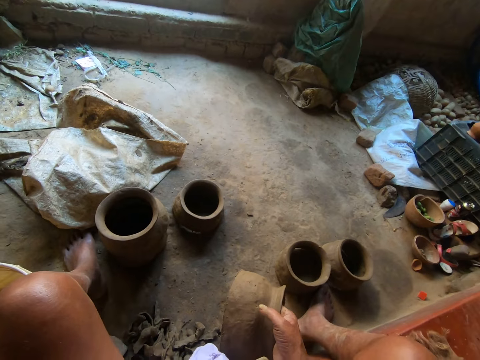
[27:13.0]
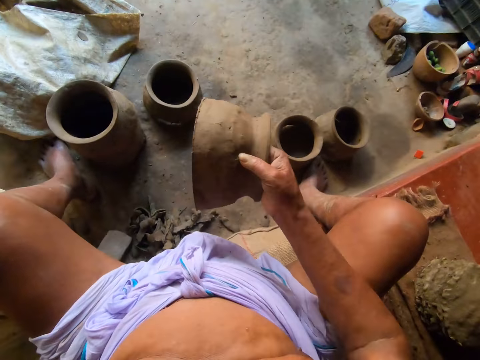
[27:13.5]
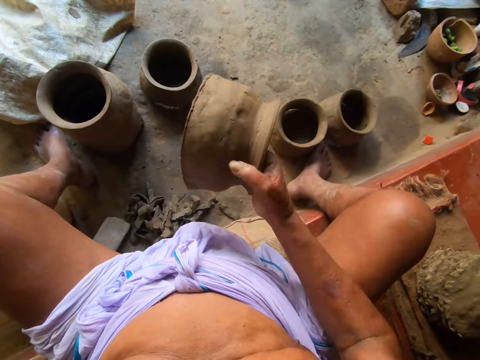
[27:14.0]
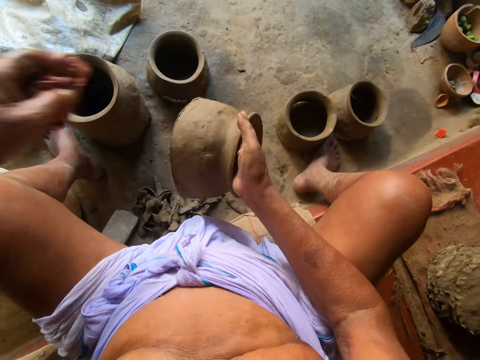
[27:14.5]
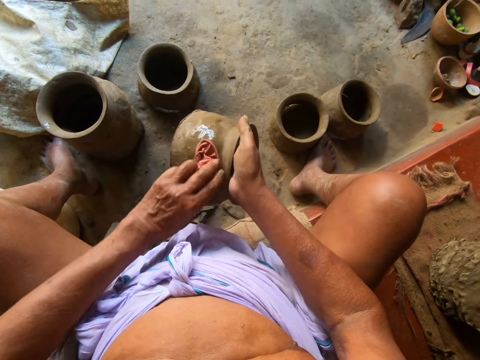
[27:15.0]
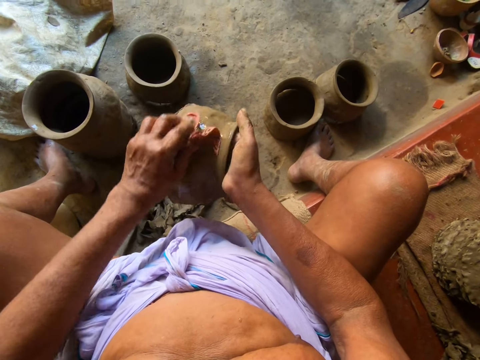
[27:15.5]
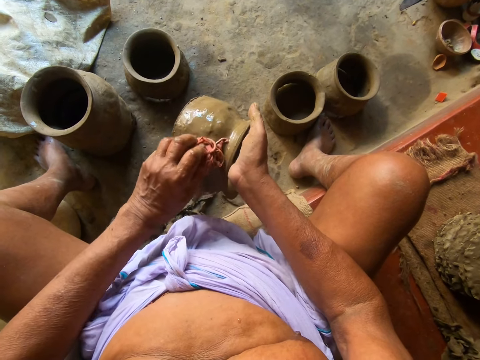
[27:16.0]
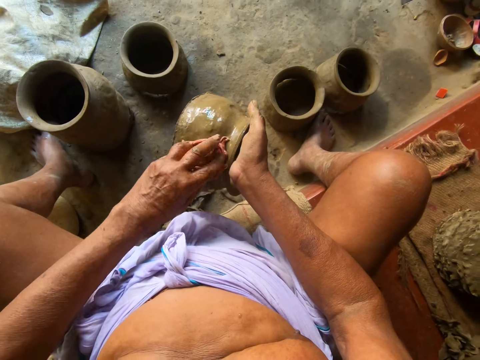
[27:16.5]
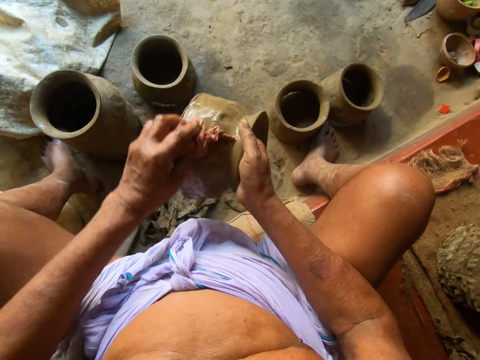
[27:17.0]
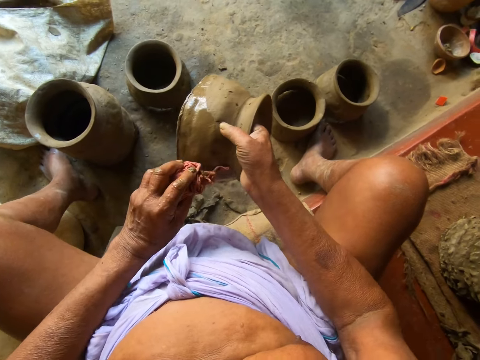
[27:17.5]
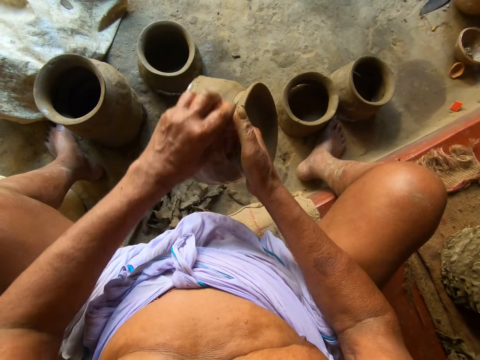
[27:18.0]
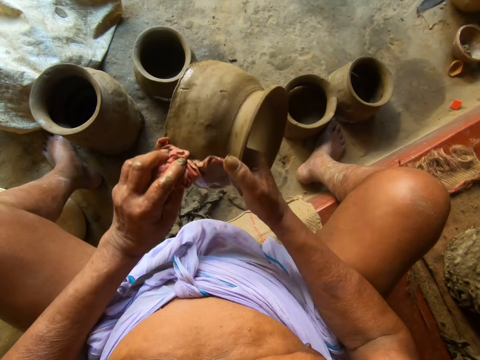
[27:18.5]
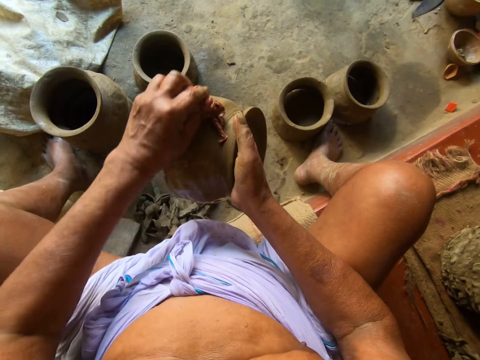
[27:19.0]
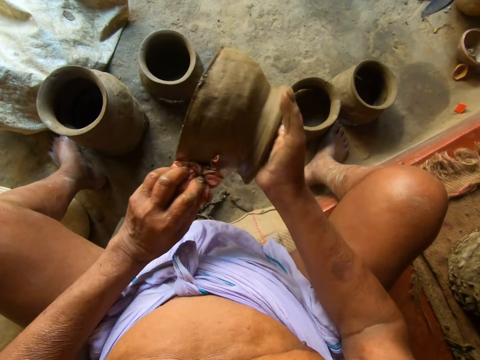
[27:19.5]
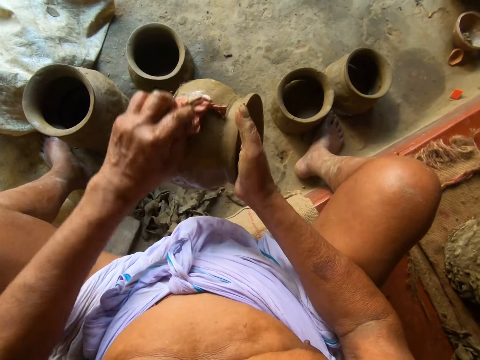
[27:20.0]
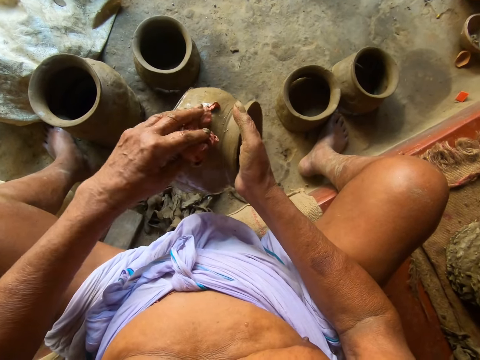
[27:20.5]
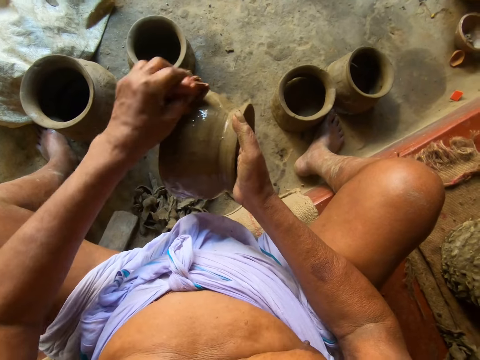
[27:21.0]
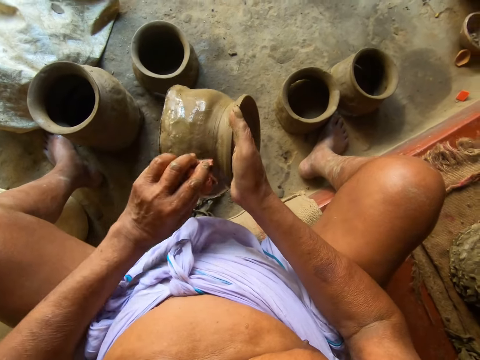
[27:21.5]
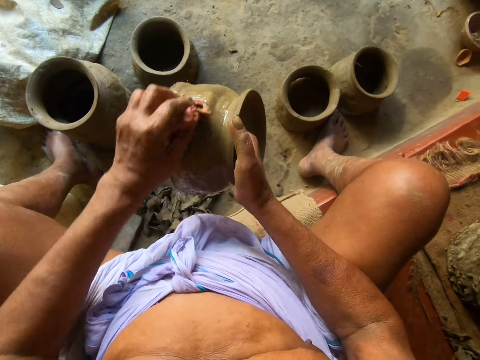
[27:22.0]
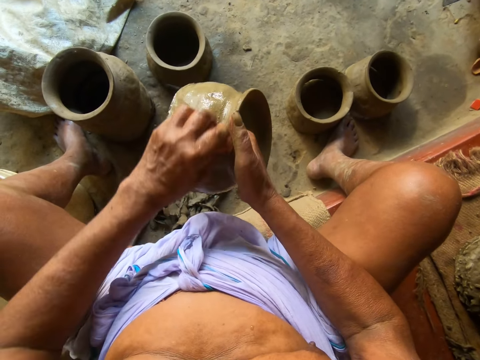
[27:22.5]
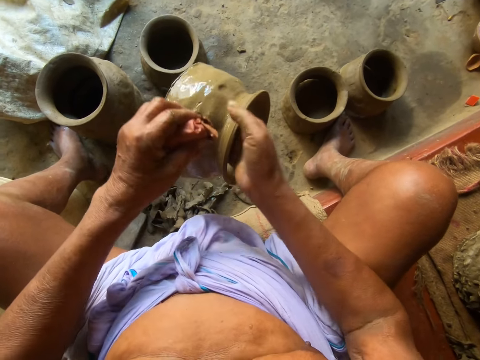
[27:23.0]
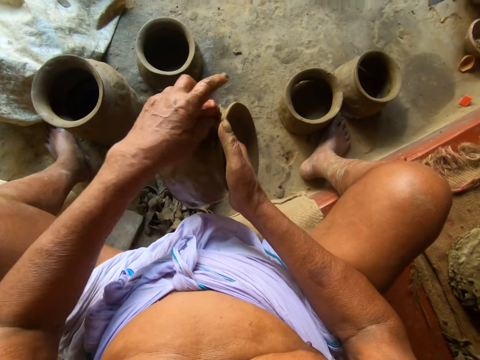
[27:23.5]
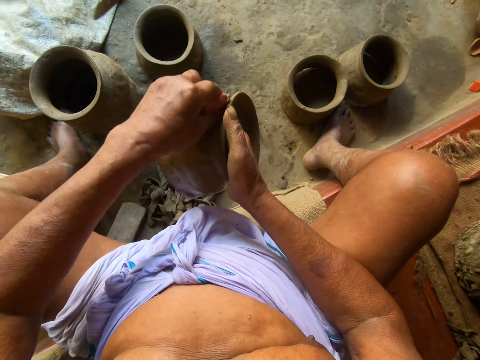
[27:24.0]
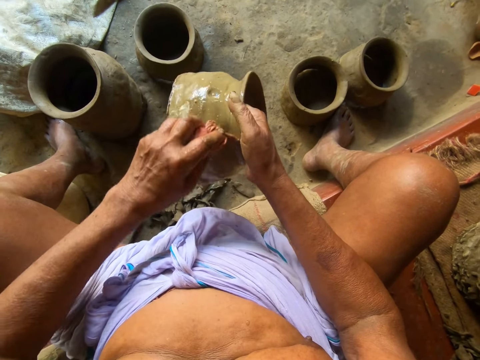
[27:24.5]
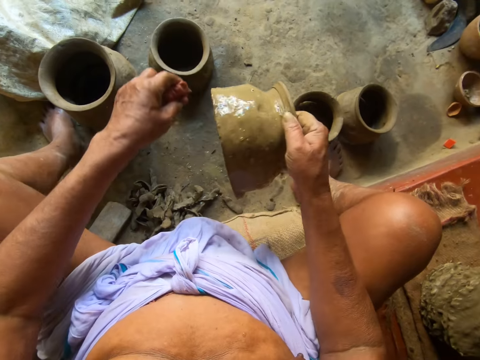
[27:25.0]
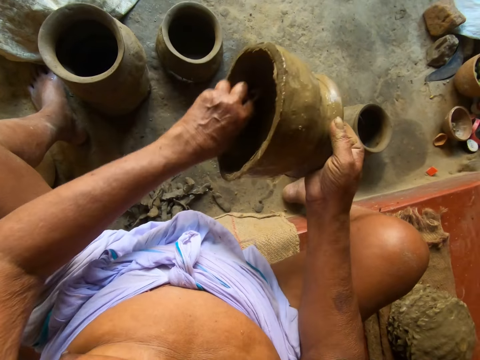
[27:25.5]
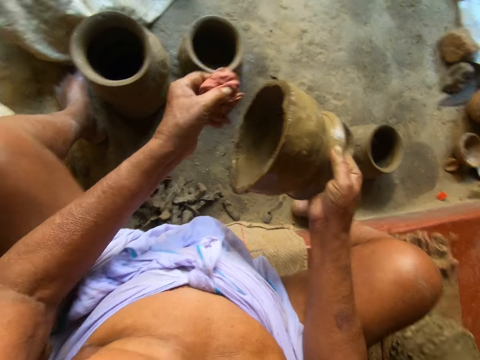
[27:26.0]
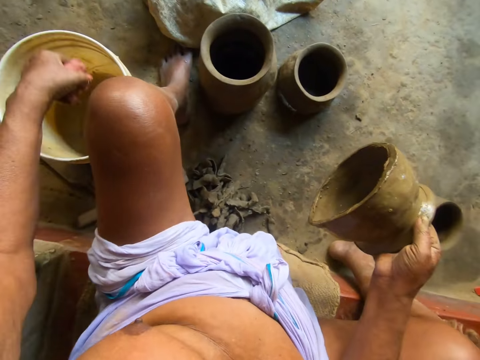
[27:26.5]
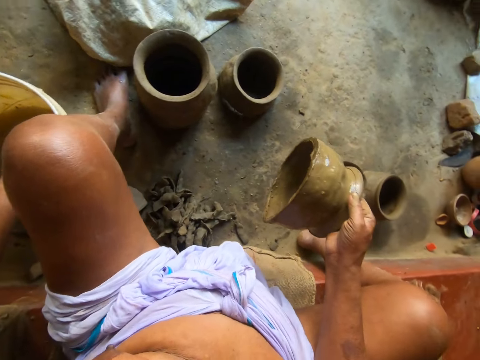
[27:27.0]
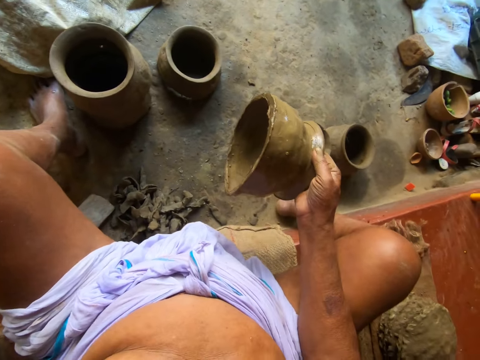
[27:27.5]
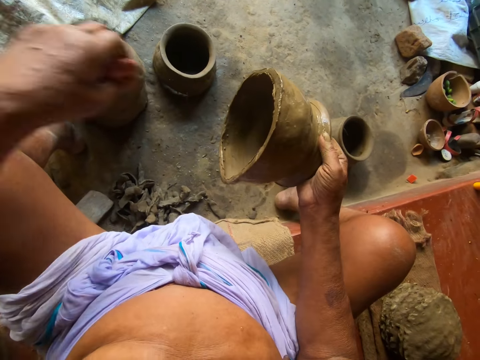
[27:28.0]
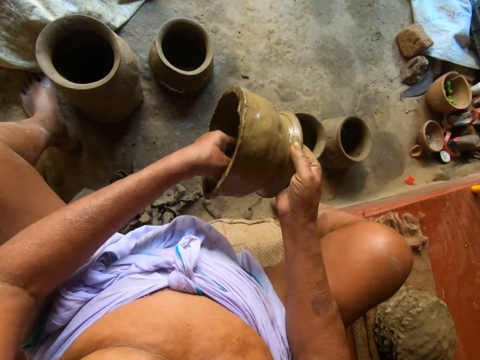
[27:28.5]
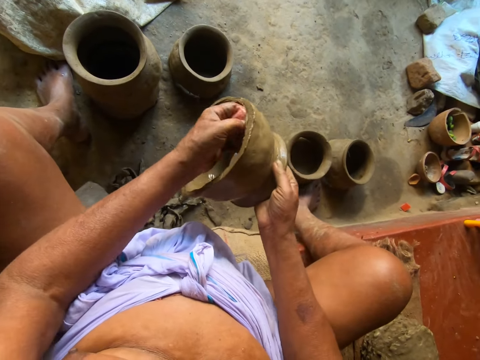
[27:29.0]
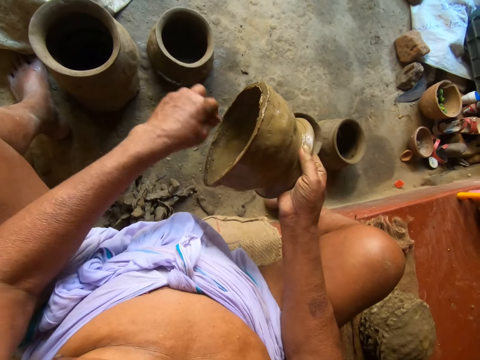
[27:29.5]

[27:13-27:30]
The camera wearer joggles the unfinished clay pot in his right hand. He turns the pot. He wipes the unfinished clay pot in his right hand with the rag in his left hand. He rubs the wet napkin on the pottery with his left hand. He rotates the pot. He cleans the pot. He rotates the pot. He cleans the pot. He rotates the pot. He cleans the pot. He rotates the pot. He cleans the pot. He adjusts the pot. He cleans inside the pot. He dips the napkin into the bucket of water with his left hand. He rubs the wet napkin on the pottery with his left hand.

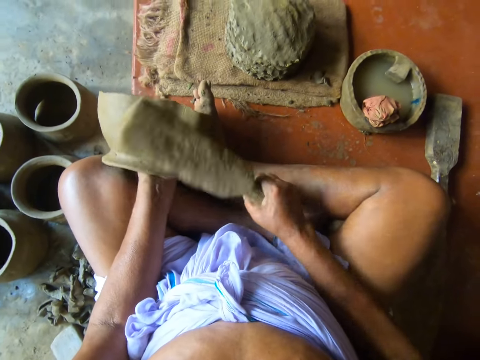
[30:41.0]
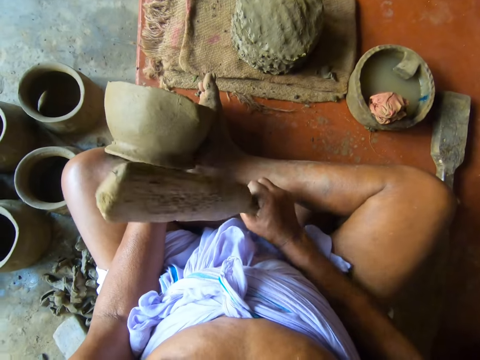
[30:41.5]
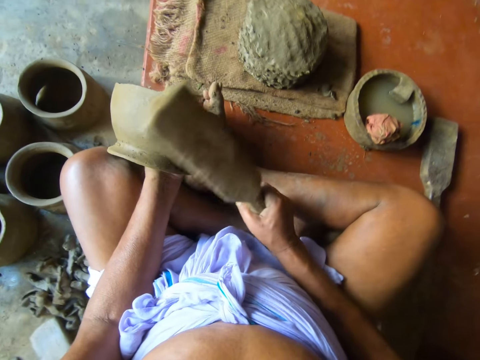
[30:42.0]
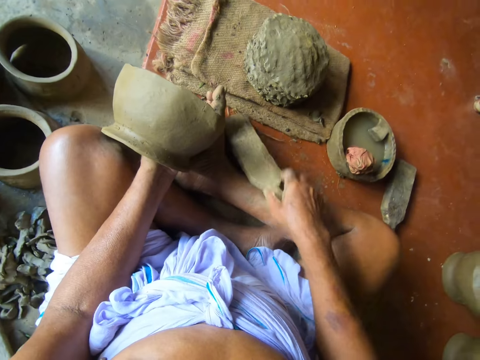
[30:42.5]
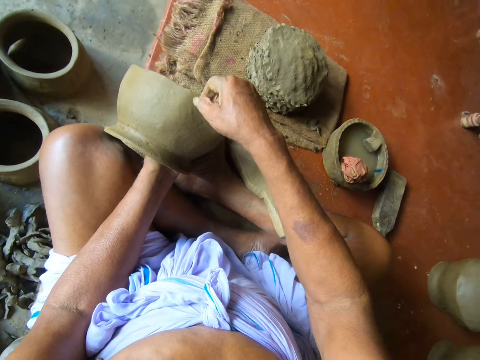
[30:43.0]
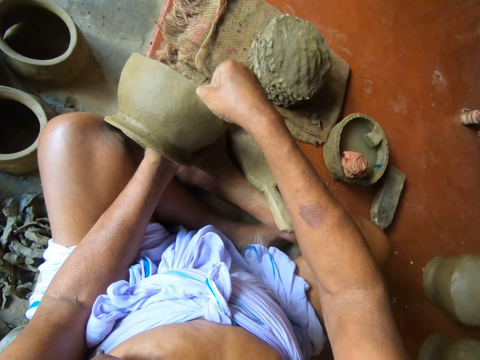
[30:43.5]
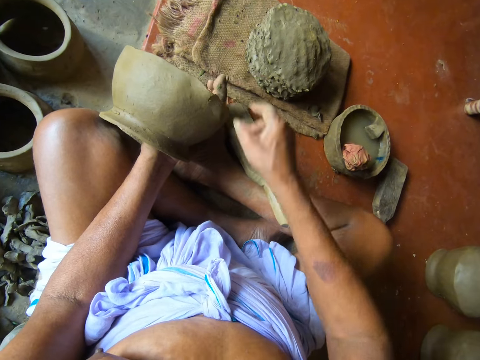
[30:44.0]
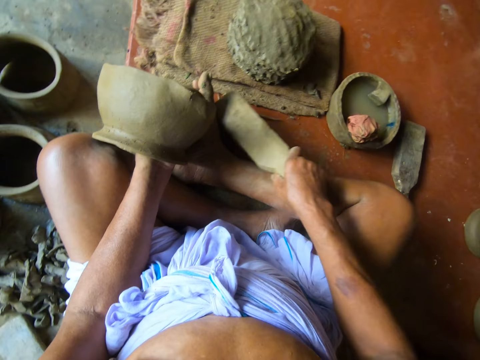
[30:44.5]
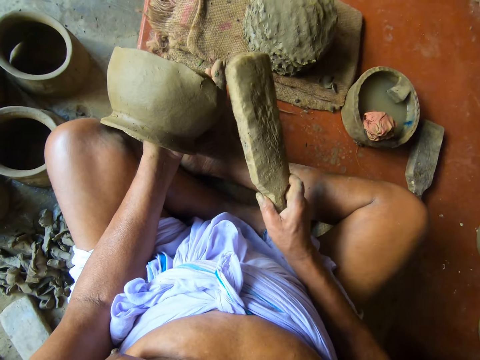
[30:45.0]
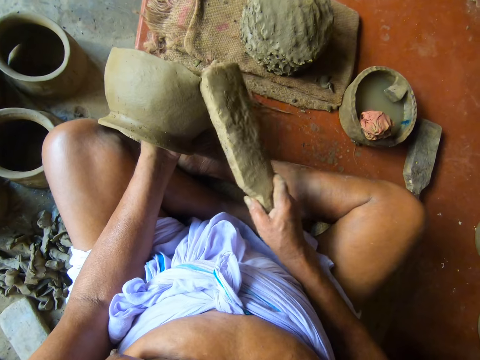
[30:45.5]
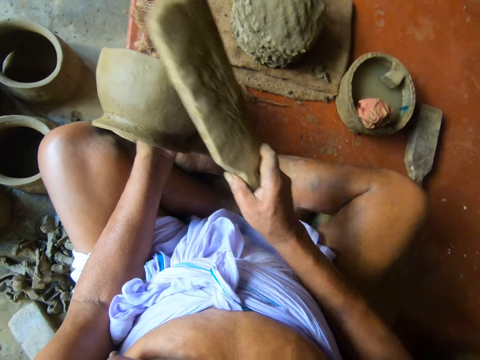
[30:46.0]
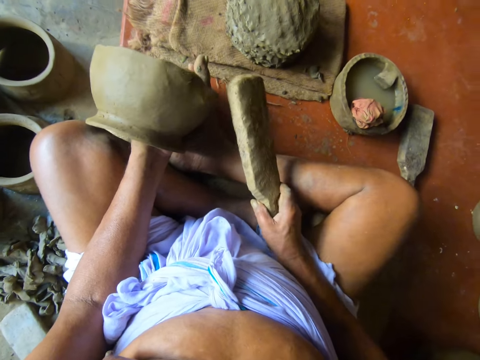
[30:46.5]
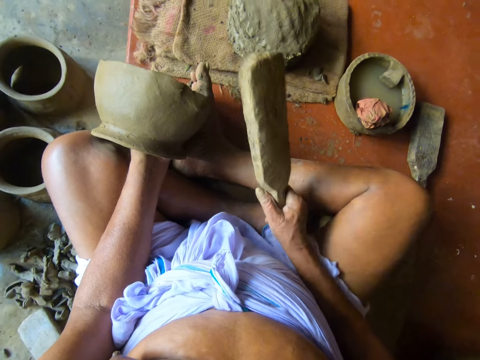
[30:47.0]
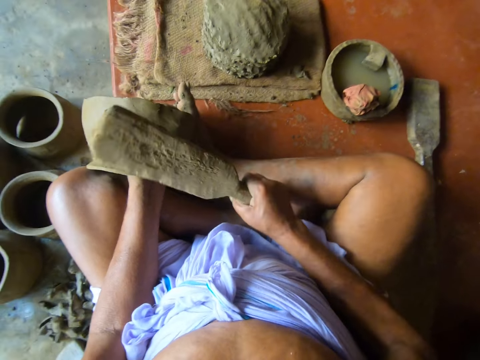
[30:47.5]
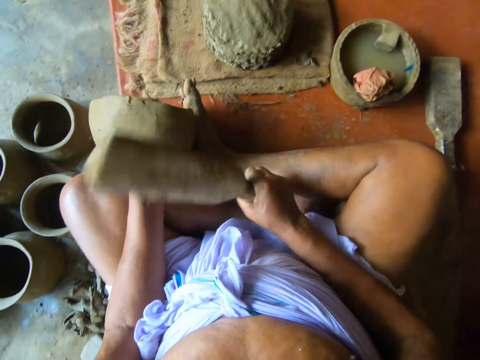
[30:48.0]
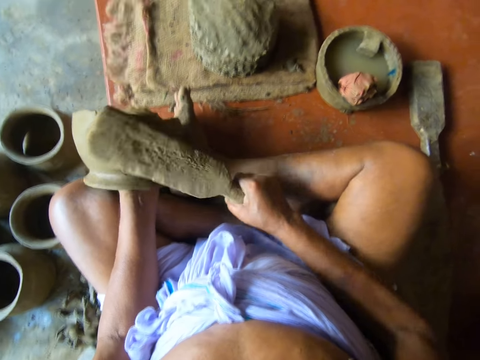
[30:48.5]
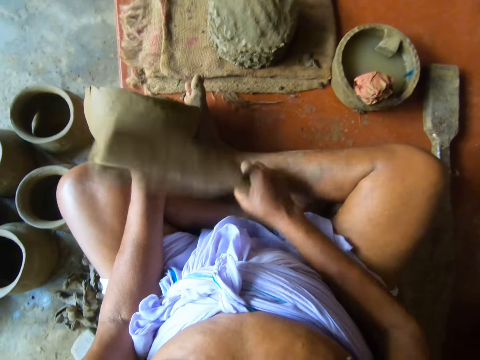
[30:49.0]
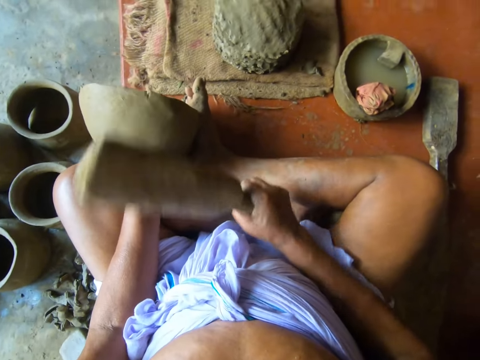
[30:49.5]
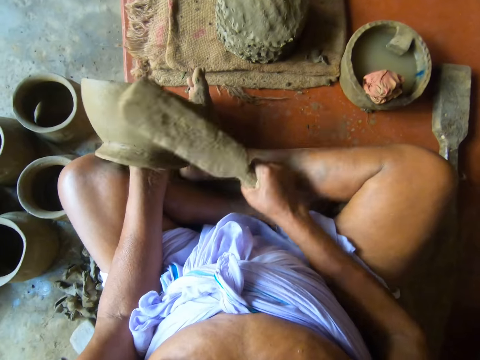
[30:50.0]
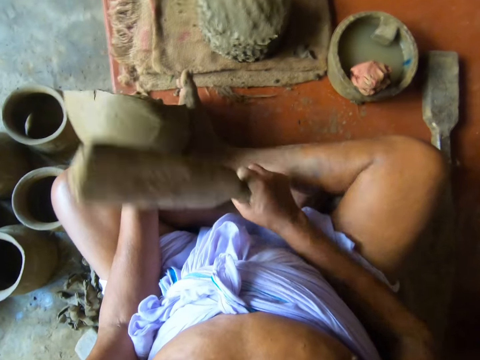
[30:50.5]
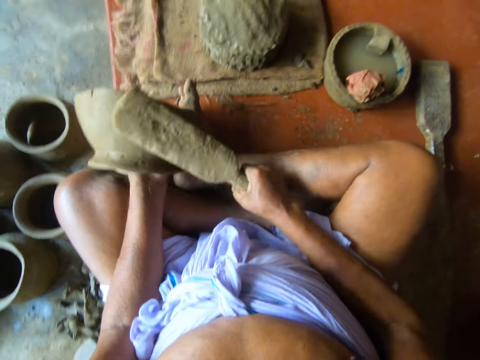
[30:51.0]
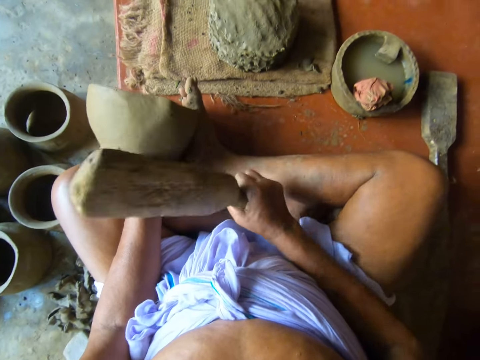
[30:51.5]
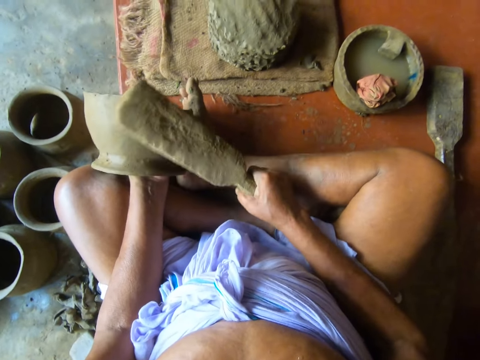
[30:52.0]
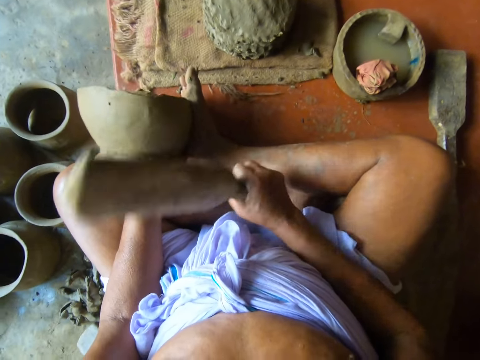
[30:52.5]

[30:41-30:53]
The camera wearer drops the wooden paddle on the floor with his right hand. He removes excess clay on the pot. He shapes the pottery with his right hand. He picks up the wooden paddle from the floor with his right hand. He hits the pottery with the wooden paddle in his right hand. He straightens the pot.
